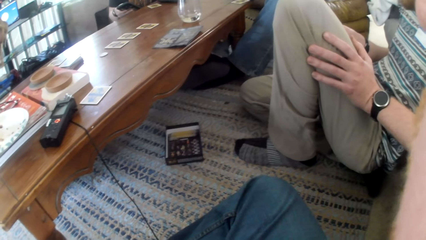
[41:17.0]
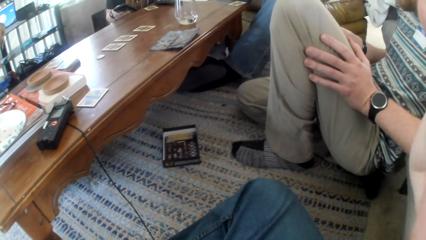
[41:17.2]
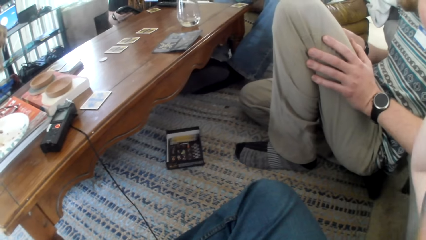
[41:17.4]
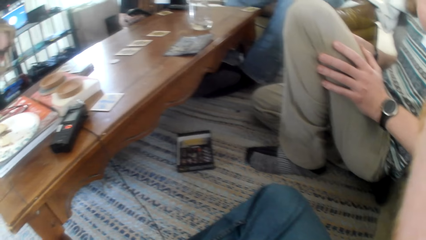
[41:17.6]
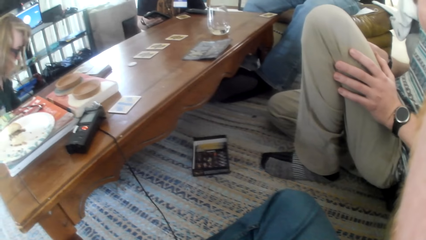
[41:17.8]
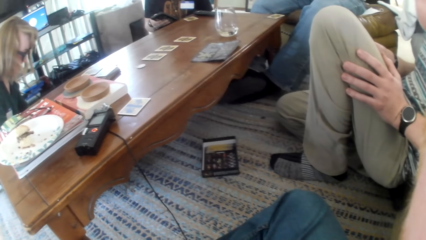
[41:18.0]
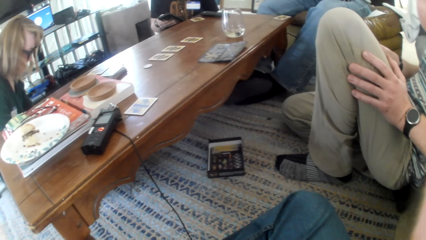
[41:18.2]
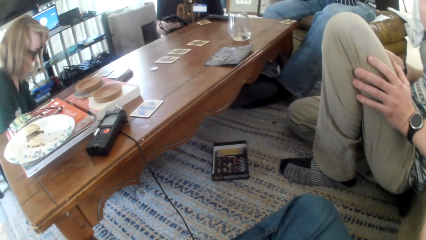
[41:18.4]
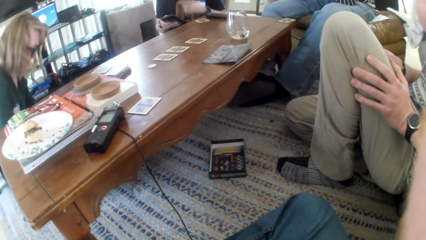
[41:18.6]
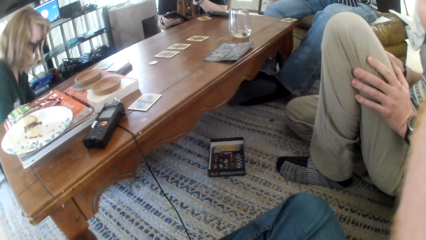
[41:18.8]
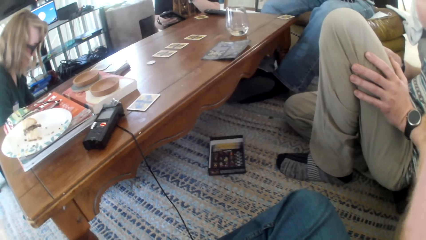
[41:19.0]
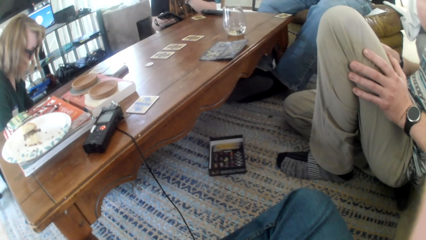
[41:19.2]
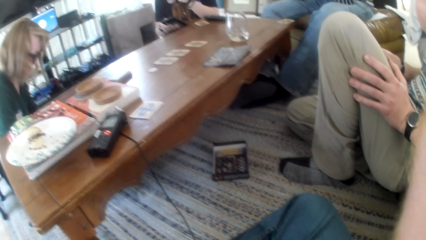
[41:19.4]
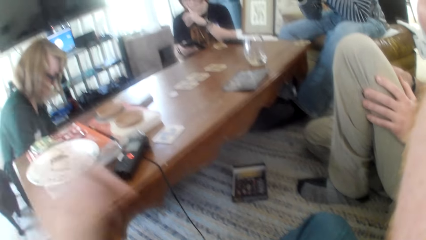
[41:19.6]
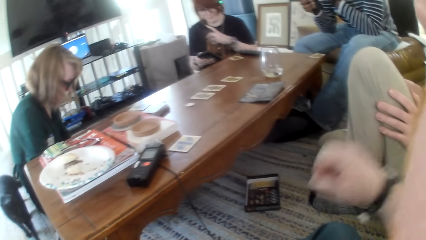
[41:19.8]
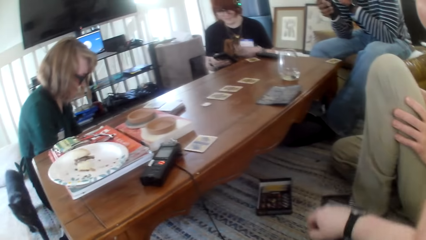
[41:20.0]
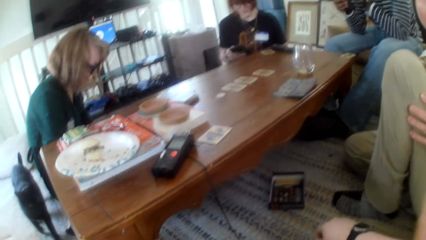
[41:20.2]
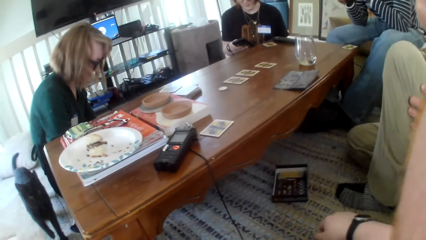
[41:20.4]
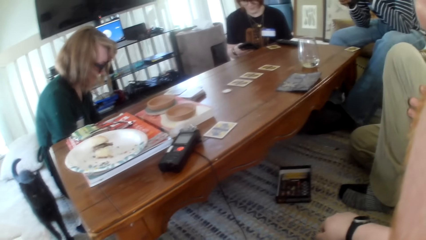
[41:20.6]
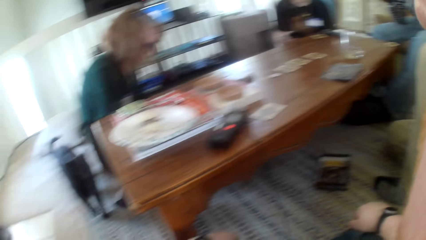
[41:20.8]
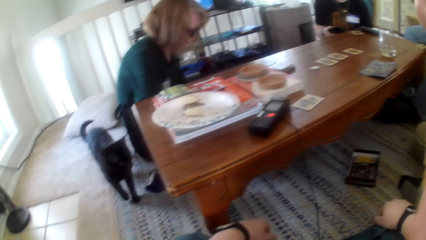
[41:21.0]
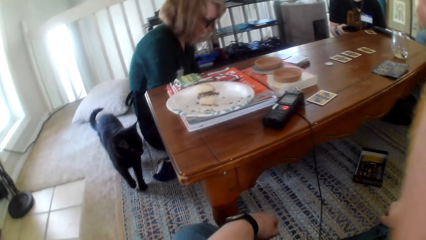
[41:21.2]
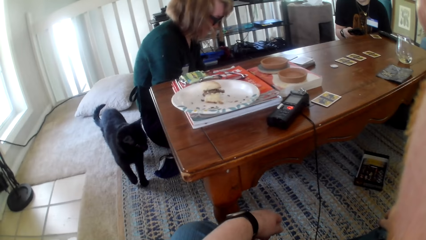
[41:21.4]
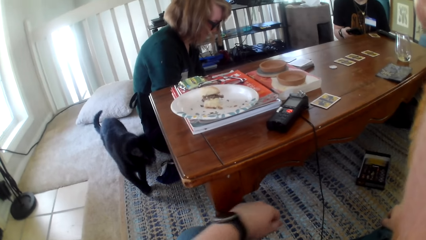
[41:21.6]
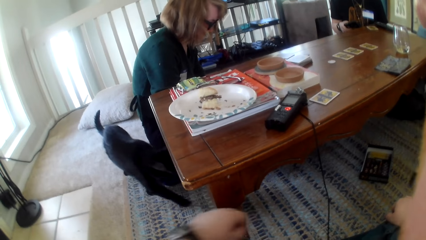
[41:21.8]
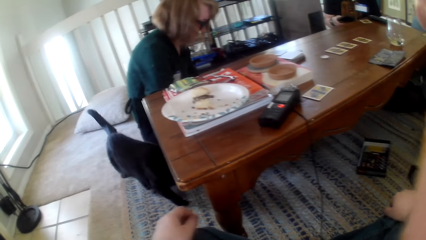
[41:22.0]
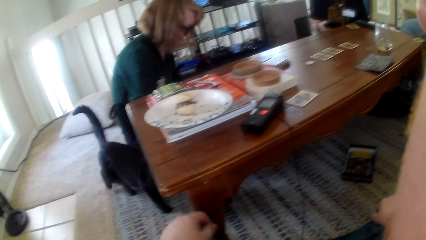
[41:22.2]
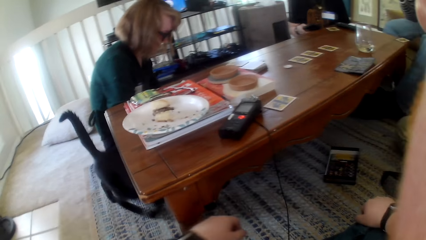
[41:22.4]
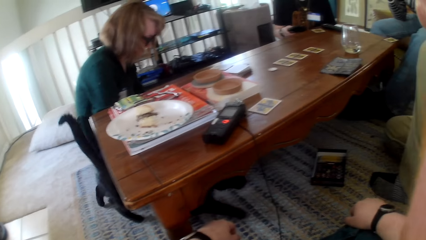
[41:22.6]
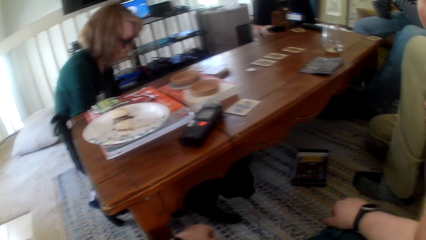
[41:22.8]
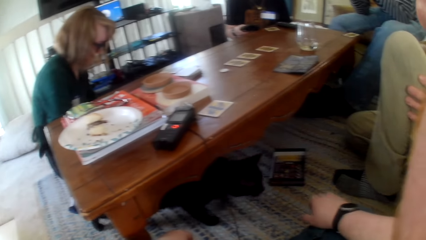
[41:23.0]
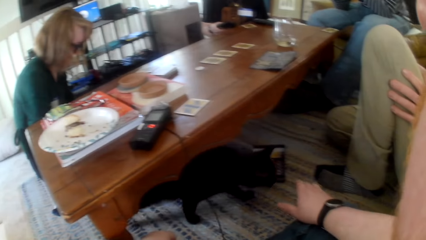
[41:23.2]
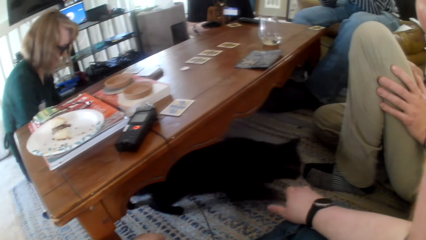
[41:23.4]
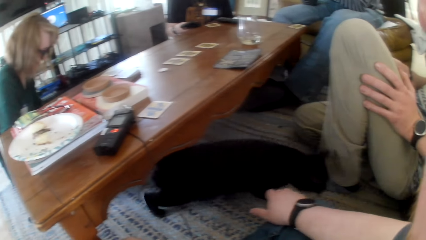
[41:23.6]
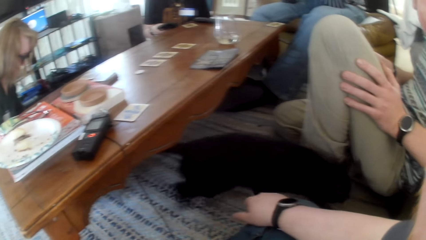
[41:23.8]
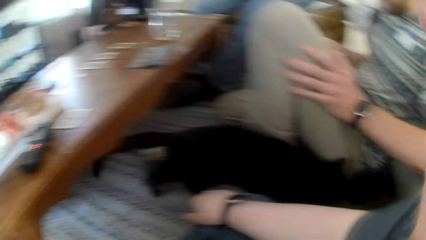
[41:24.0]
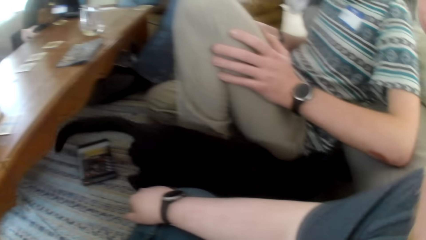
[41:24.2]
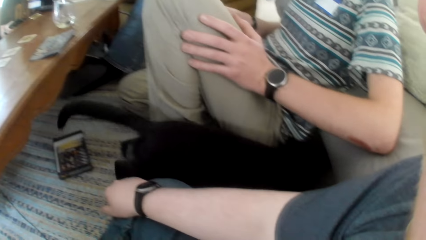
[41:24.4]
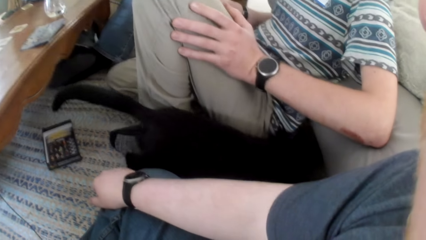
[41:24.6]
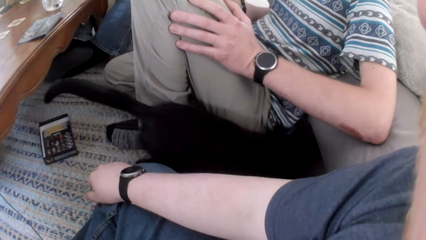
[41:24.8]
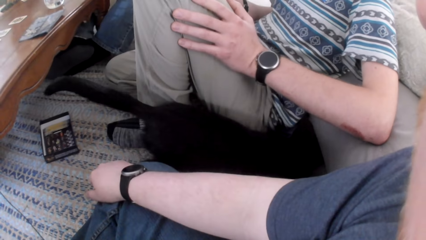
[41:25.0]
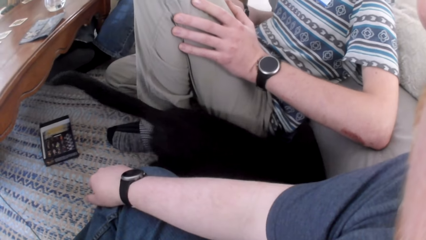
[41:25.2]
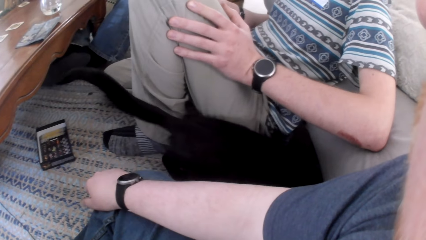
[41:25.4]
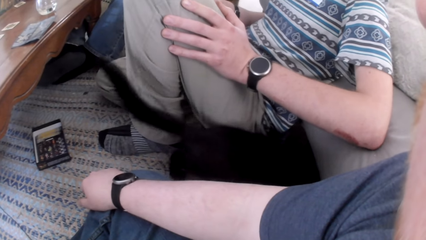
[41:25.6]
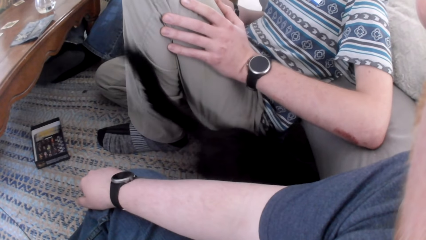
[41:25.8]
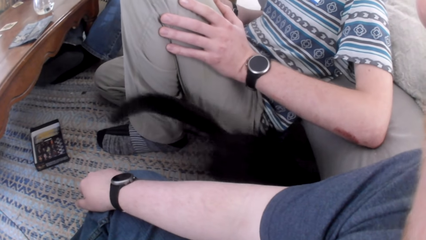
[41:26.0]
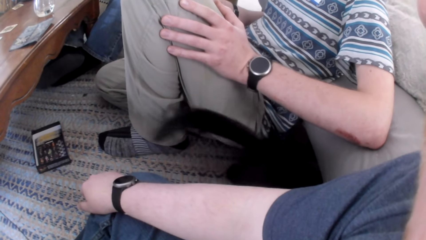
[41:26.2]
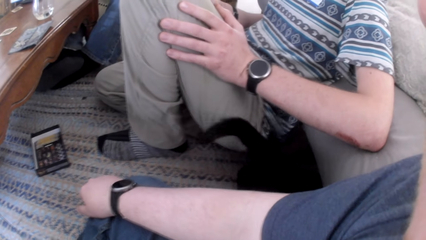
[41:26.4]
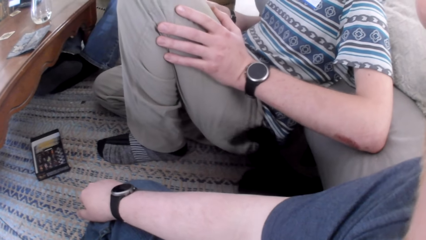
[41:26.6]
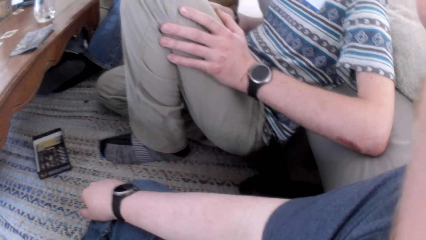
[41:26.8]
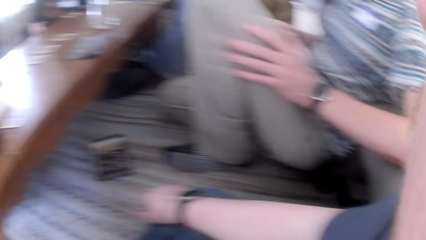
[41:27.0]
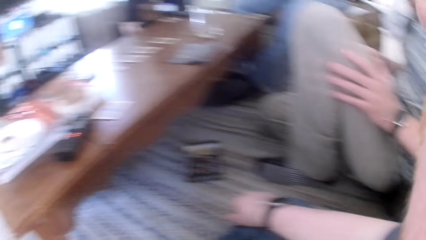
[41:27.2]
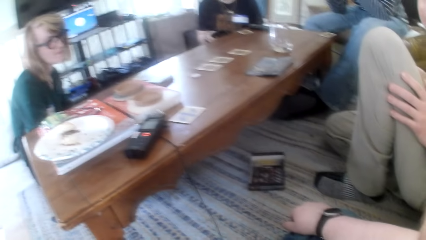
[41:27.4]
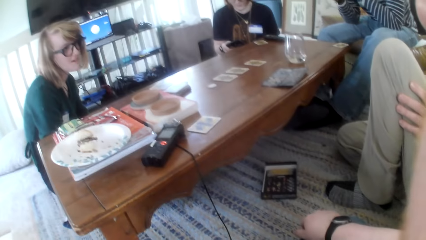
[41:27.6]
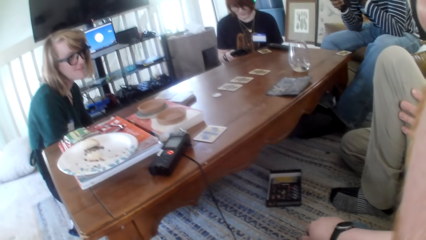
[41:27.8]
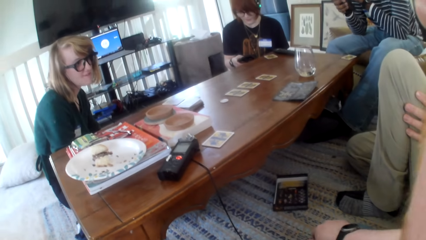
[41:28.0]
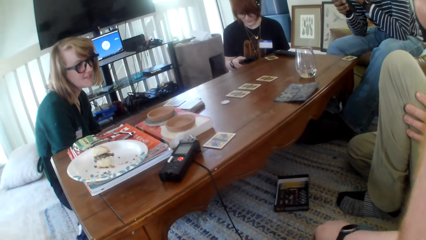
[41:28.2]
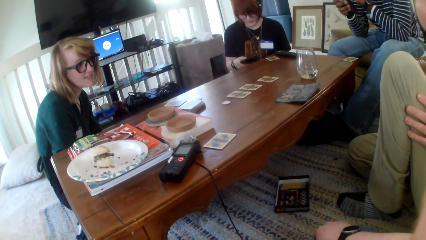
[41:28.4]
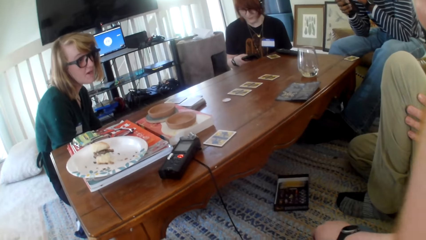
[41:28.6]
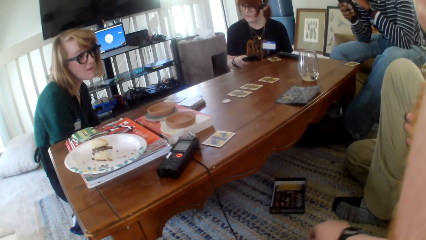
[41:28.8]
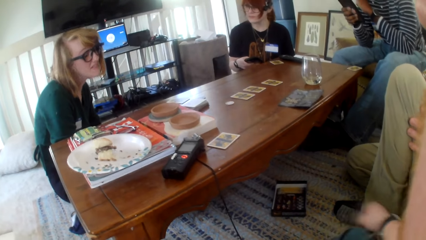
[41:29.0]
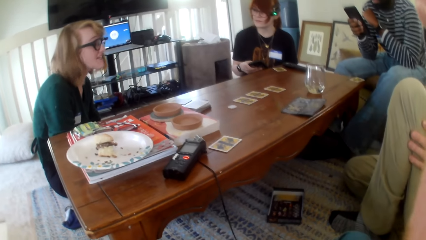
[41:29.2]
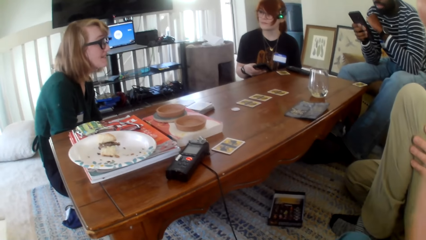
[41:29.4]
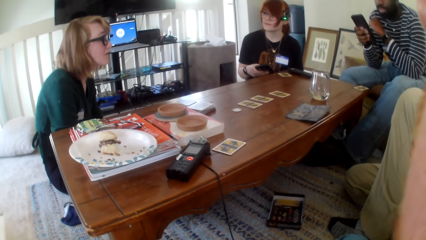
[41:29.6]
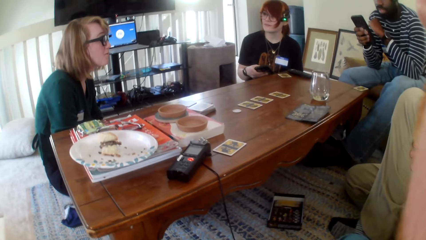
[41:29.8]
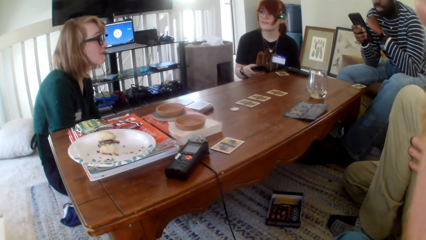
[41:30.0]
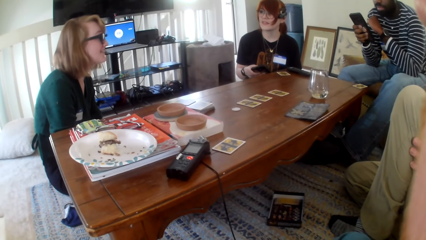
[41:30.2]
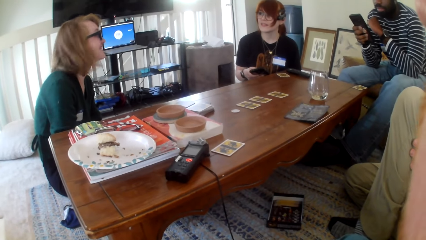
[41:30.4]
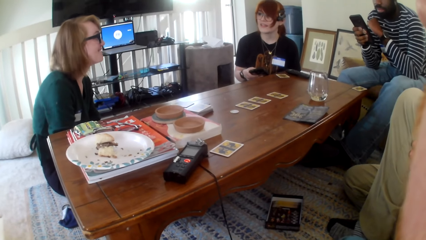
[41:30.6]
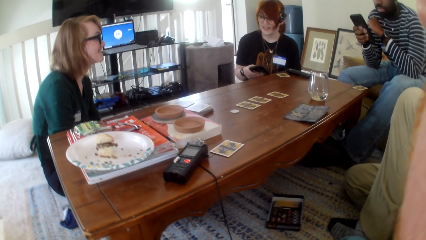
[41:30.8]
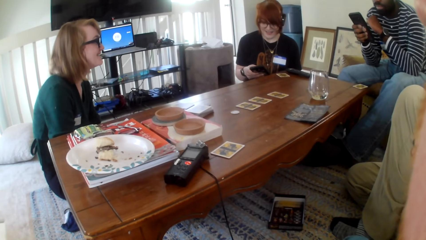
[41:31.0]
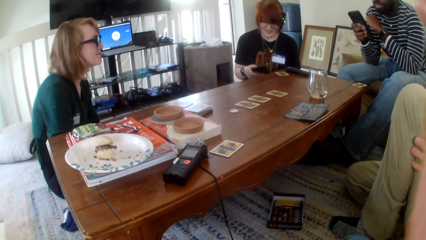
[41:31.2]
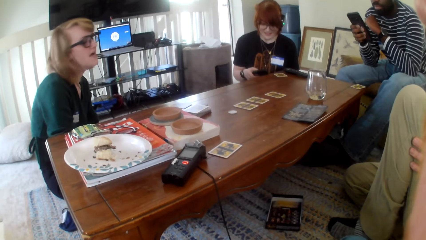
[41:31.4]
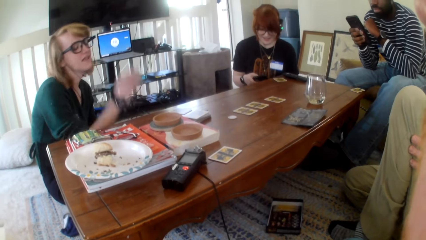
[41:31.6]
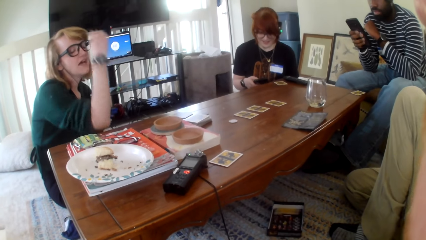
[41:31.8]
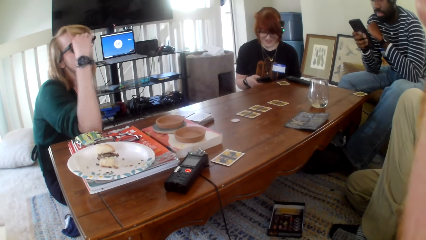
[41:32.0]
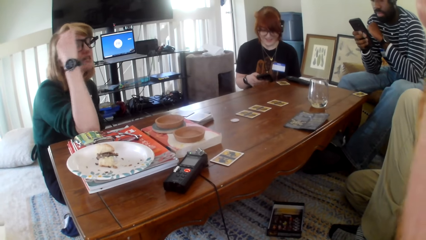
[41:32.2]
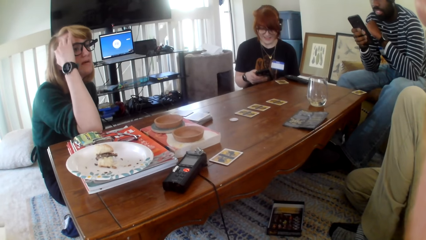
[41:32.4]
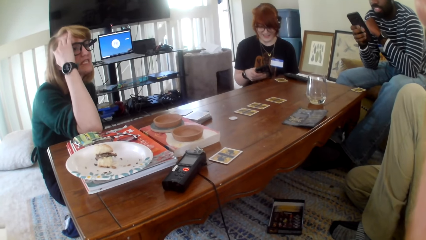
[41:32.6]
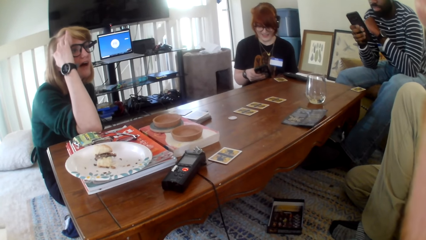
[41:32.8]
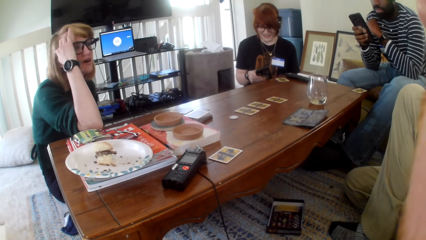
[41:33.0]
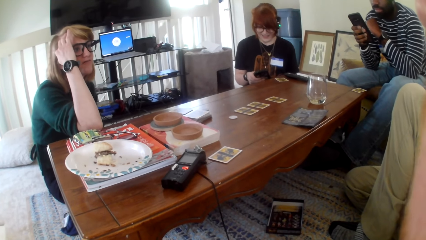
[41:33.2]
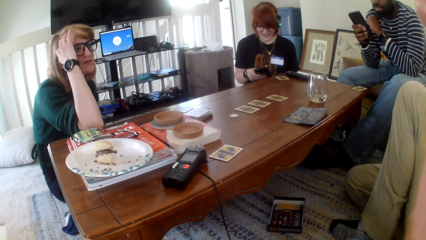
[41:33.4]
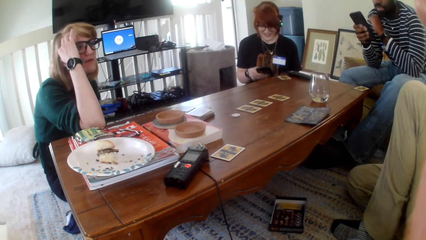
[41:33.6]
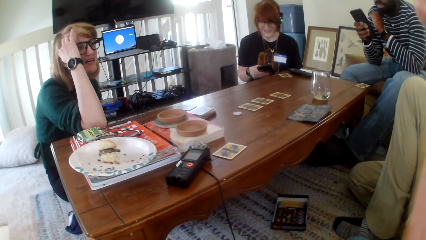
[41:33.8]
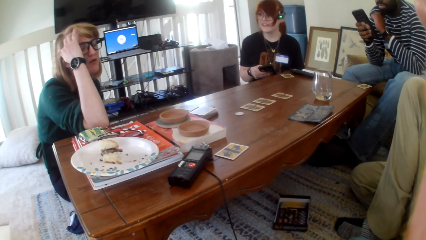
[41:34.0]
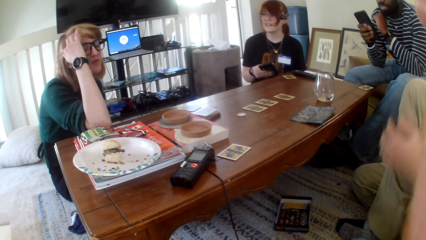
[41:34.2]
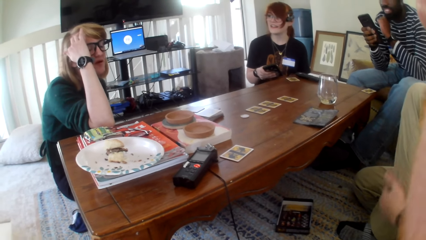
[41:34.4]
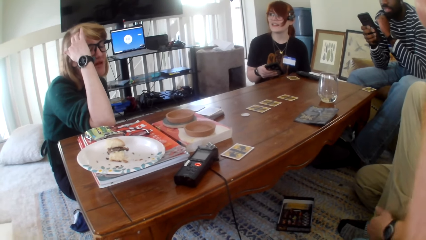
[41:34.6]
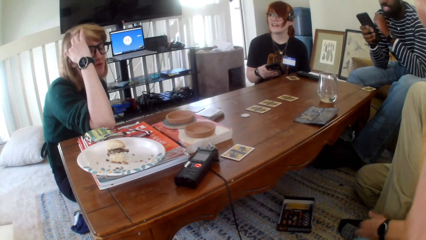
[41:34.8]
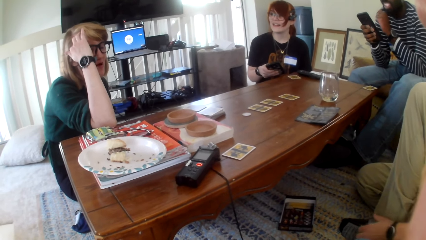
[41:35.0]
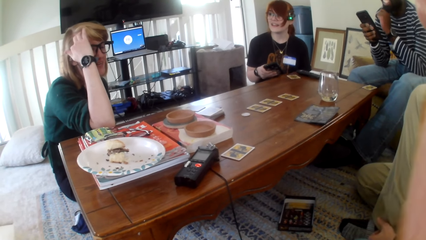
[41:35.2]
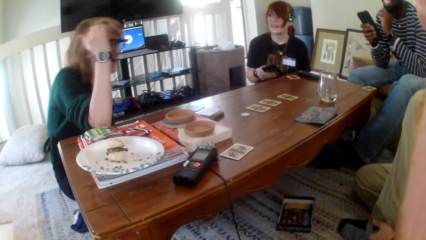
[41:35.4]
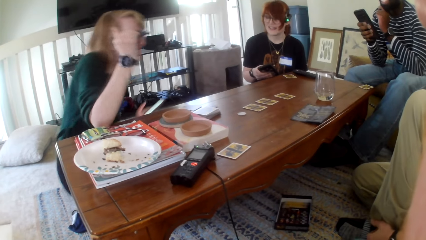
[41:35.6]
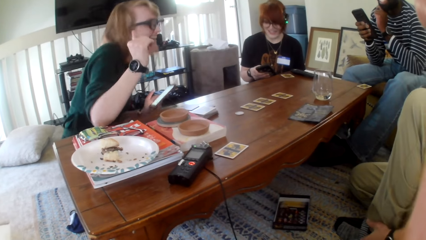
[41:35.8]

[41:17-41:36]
The camera wearer adjusts the camera. A woman talks. The camera wearer moves a hand and looks around the house. Another woman talks. A person looks around and stares at the phone. The other woman moves a hand. Another person's elbow is on the table. The other woman talks. The second person looks around. The first person looks around.
